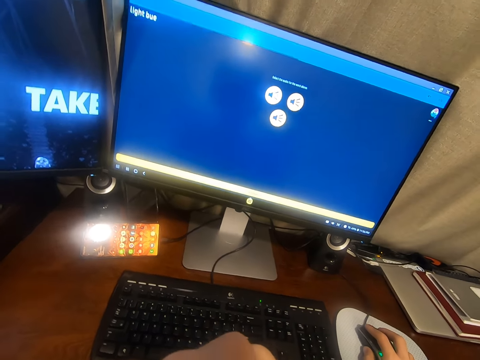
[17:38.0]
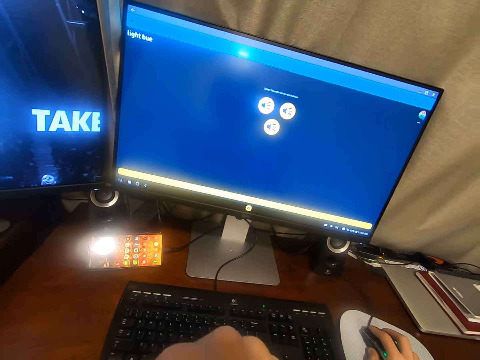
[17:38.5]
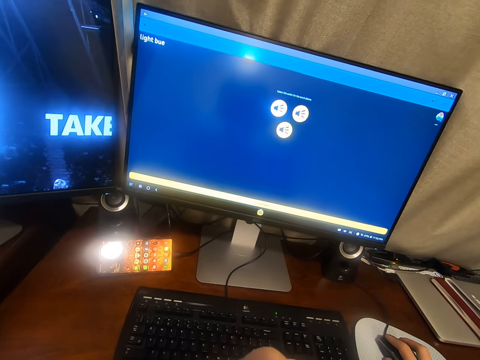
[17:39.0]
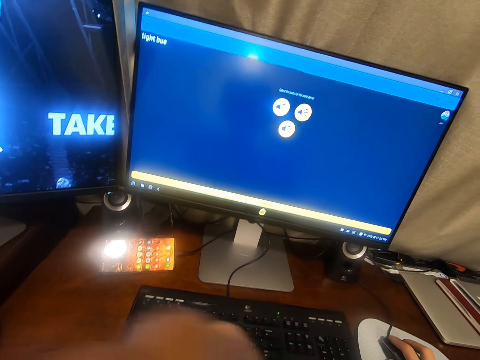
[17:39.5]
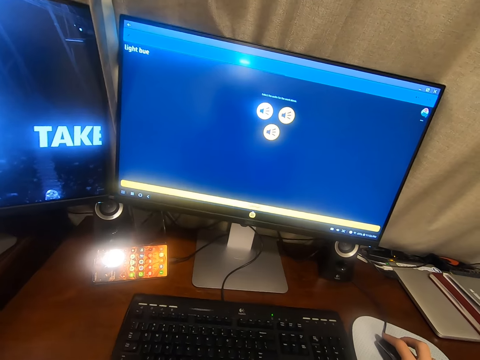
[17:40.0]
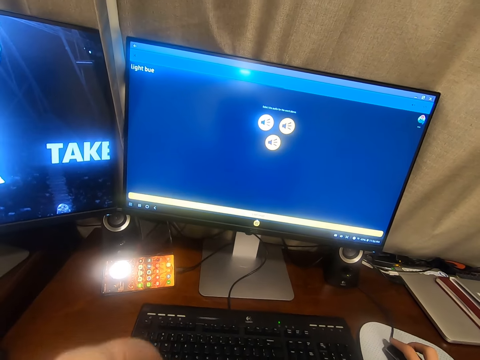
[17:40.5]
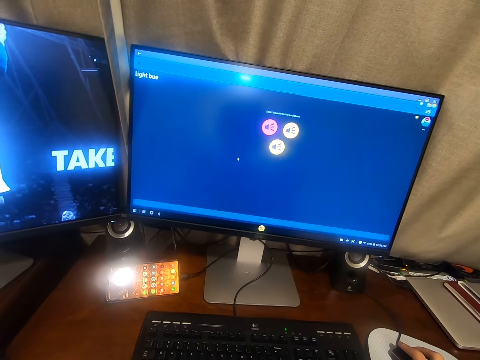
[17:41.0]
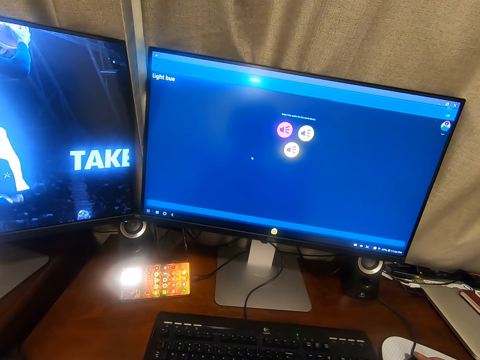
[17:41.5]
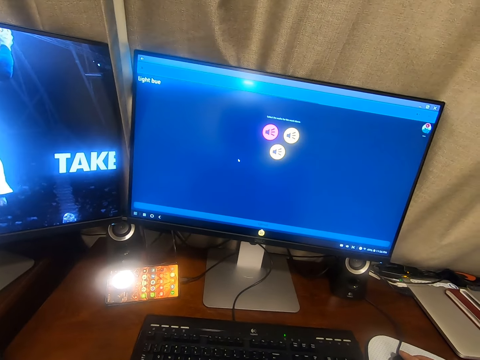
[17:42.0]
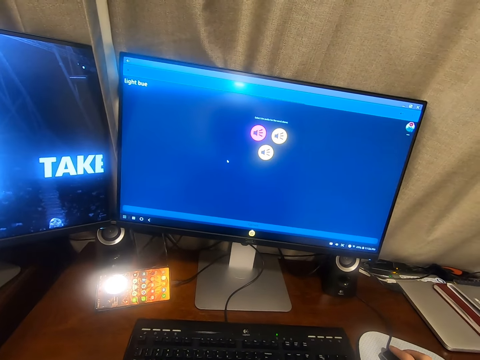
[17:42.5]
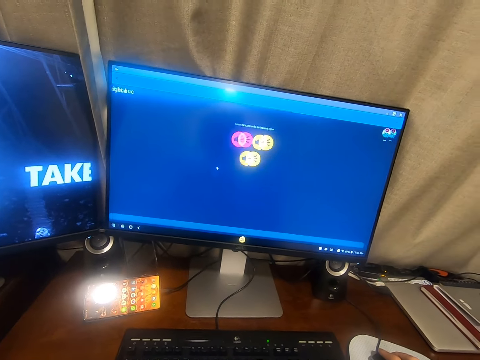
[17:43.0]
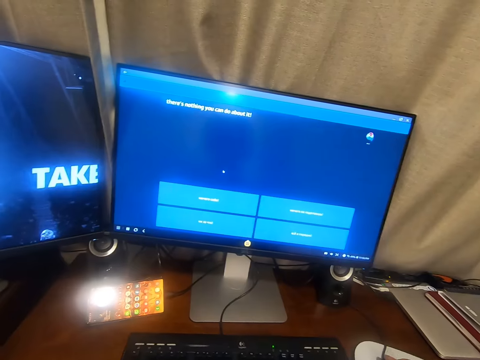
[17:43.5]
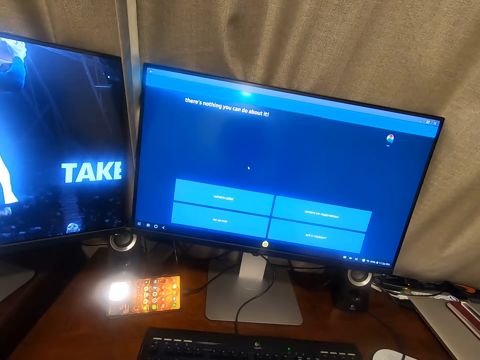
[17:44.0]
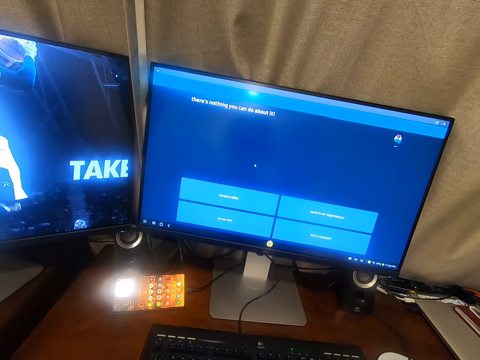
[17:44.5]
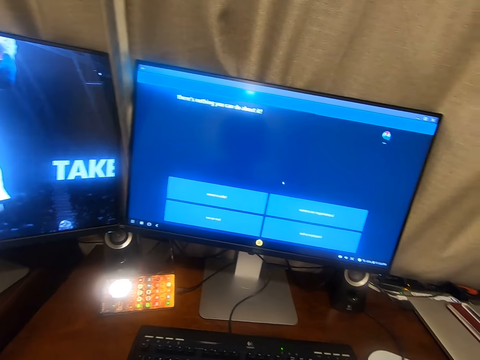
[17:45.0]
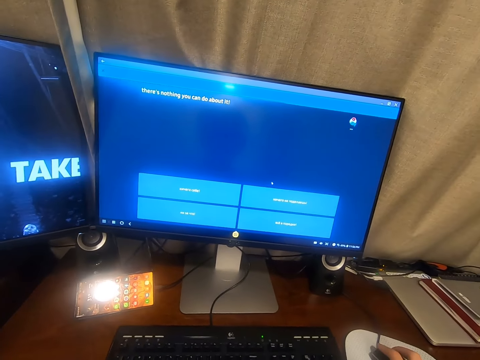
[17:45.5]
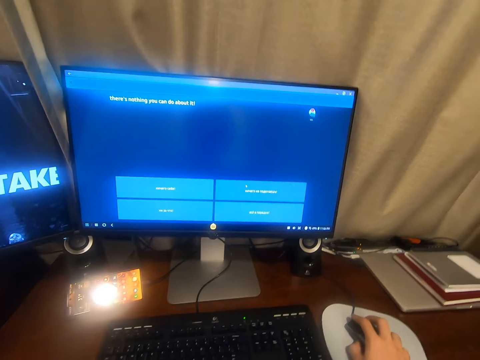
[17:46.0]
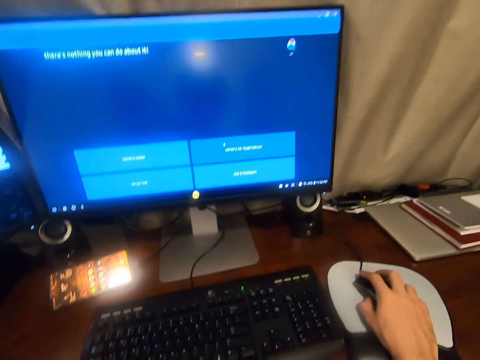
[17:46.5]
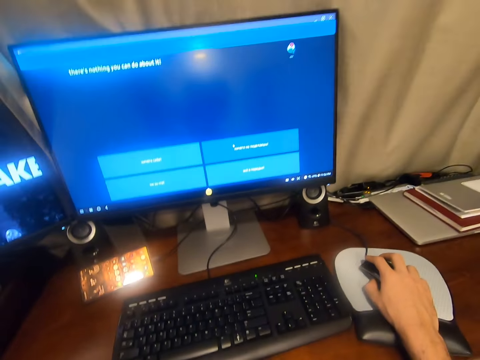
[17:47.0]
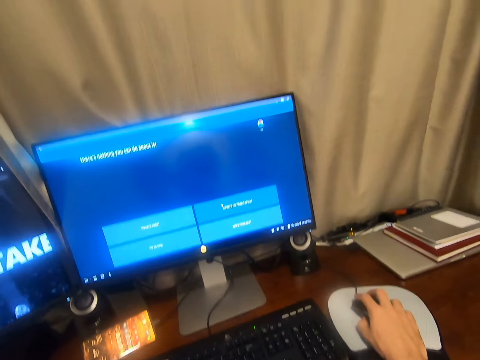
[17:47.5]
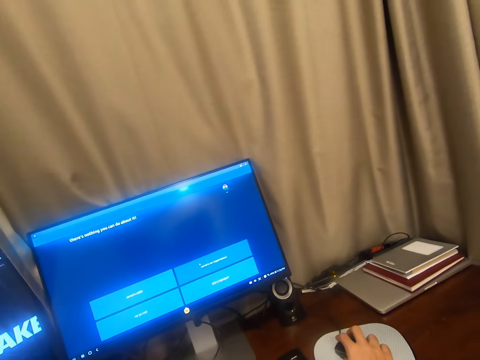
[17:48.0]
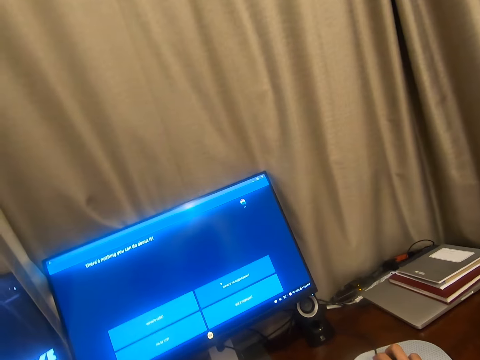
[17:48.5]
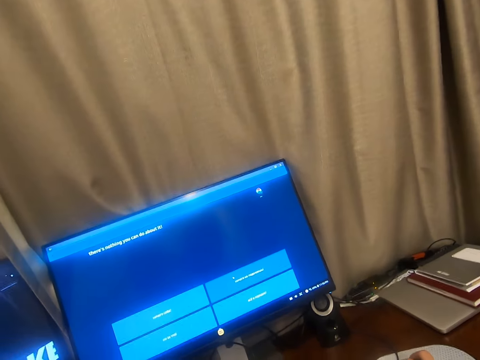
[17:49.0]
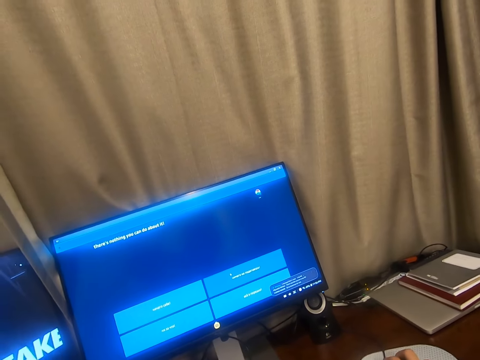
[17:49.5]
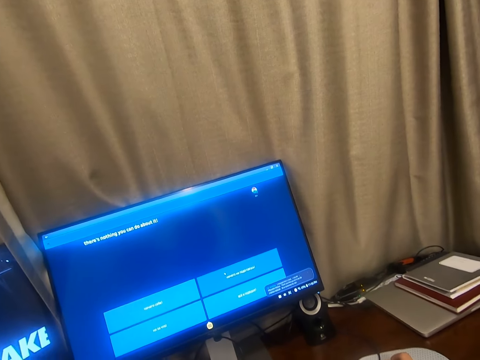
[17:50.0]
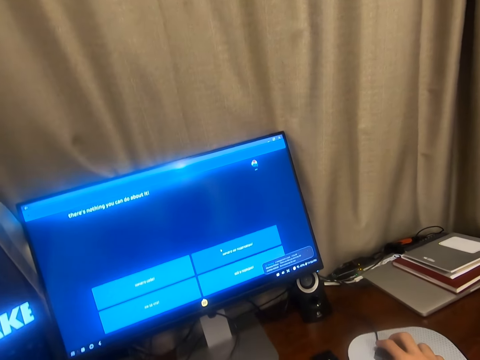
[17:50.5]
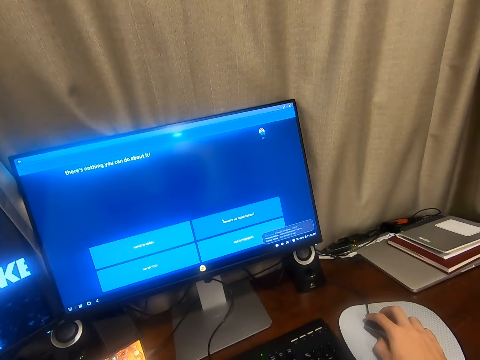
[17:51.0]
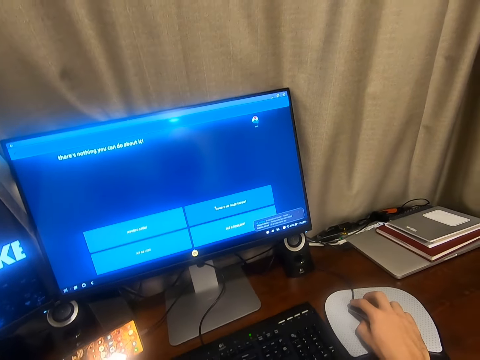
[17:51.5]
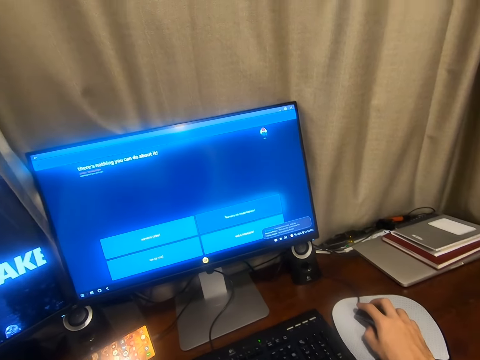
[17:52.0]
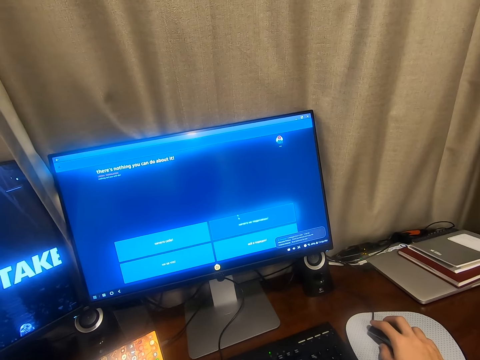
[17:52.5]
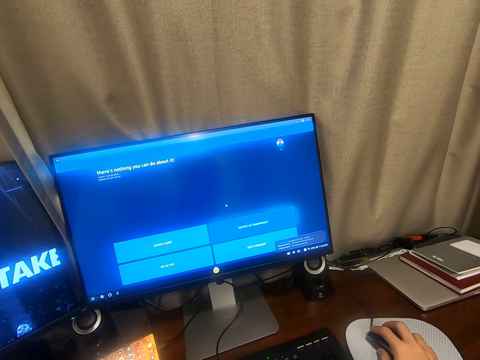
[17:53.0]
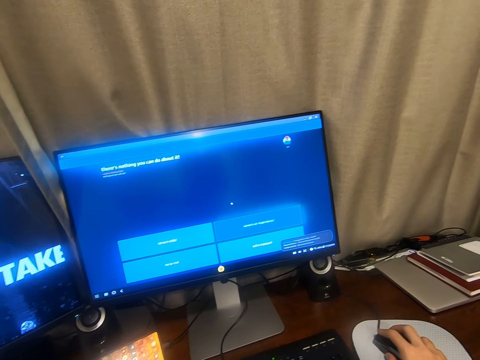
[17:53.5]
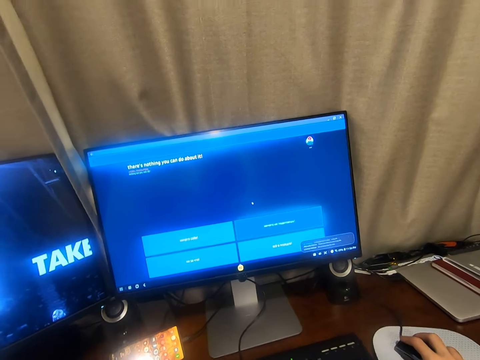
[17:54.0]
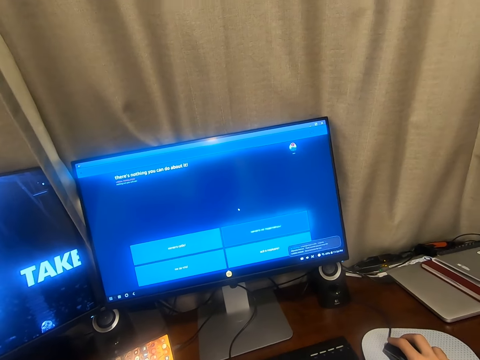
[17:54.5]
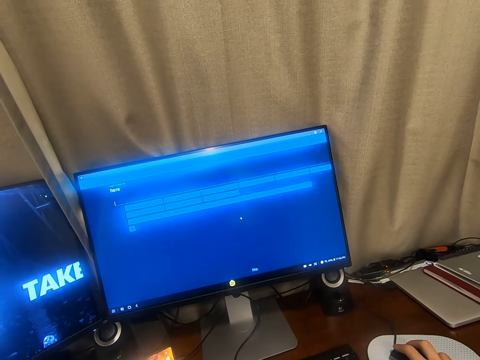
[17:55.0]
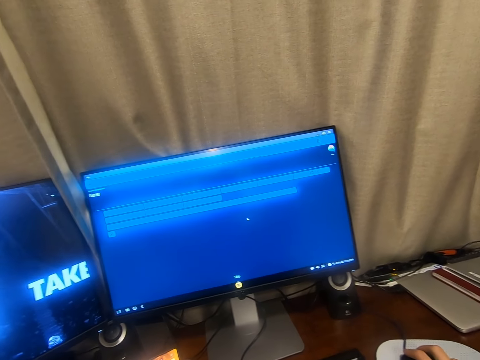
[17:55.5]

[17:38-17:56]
The camera wearer moves his hand. He speaks to a microphone. He presses the mouse button.

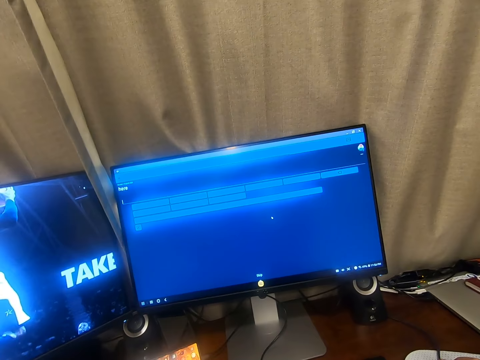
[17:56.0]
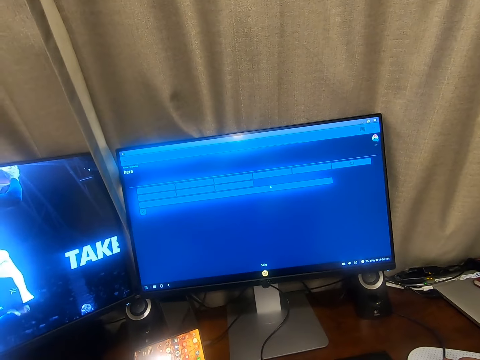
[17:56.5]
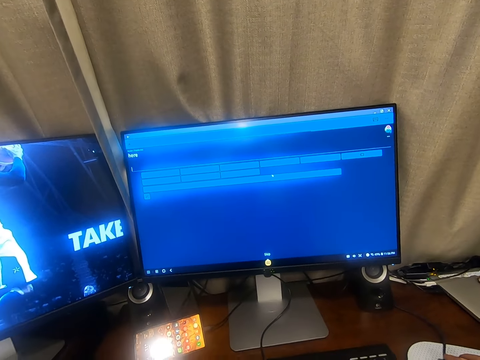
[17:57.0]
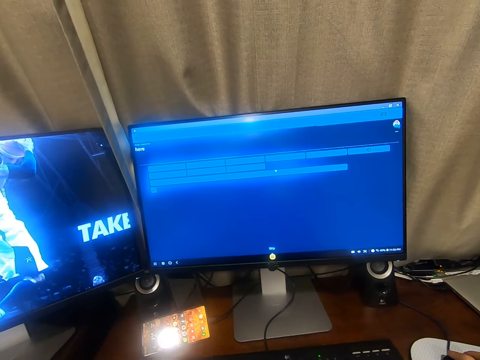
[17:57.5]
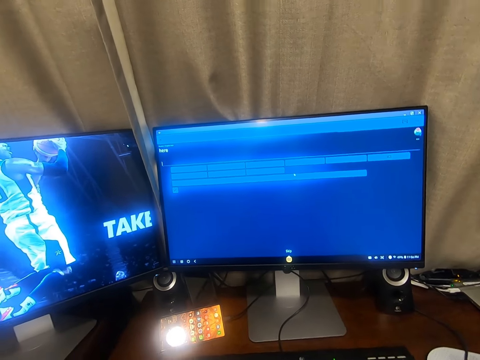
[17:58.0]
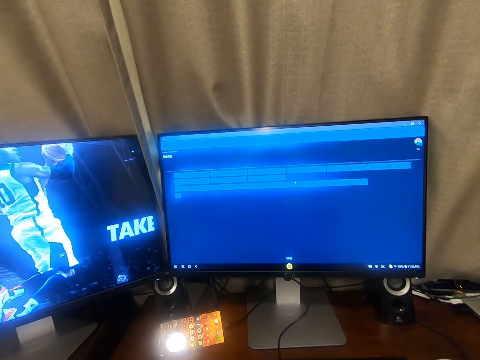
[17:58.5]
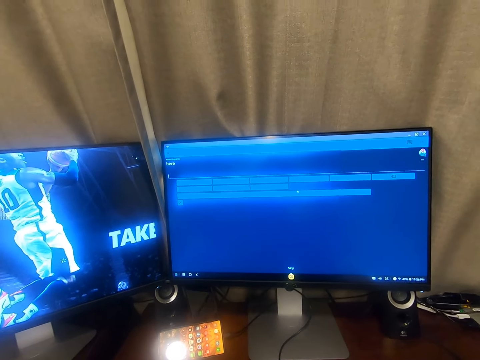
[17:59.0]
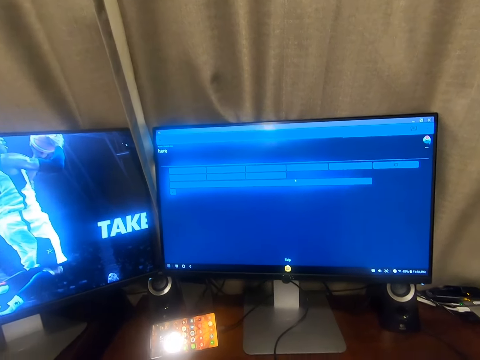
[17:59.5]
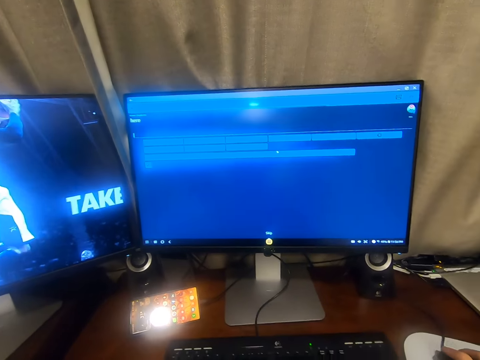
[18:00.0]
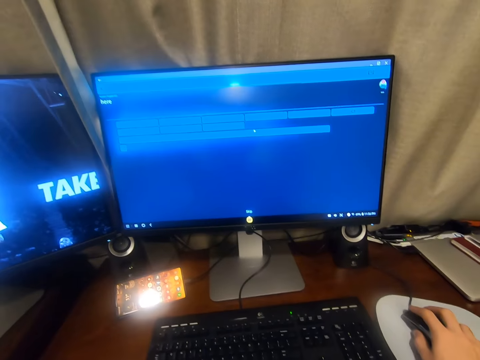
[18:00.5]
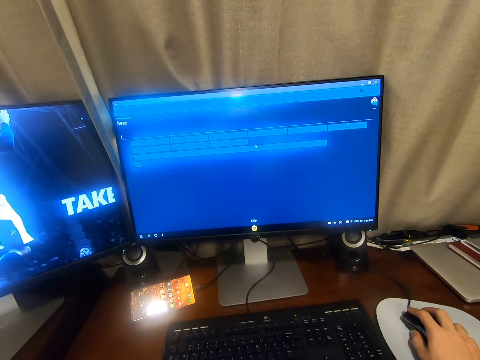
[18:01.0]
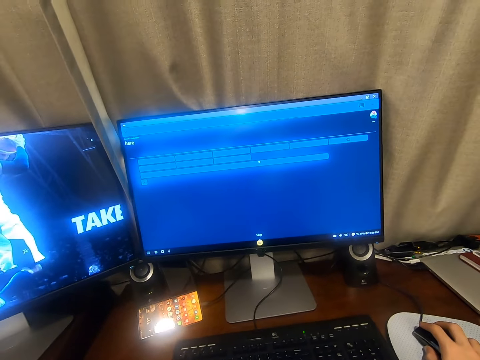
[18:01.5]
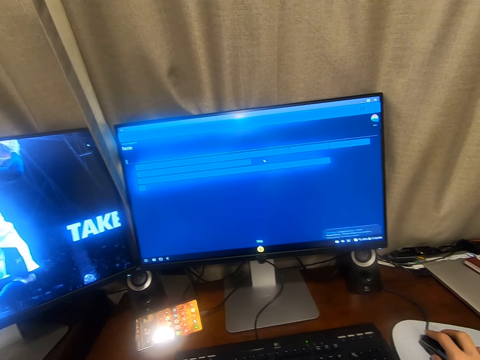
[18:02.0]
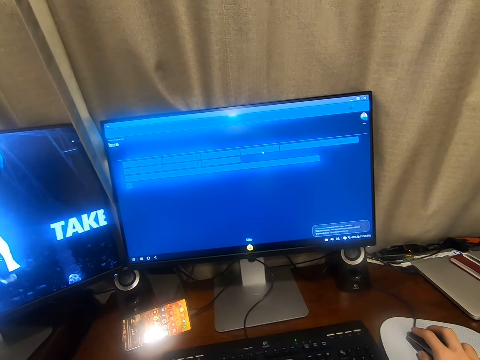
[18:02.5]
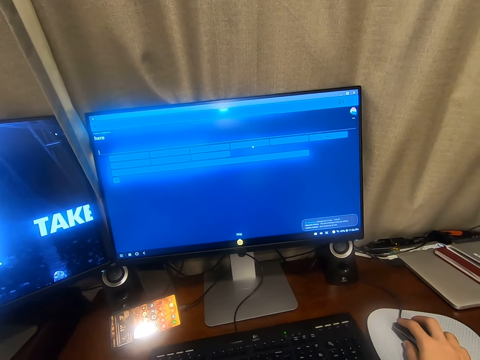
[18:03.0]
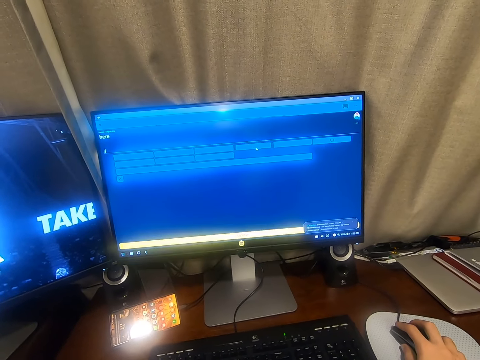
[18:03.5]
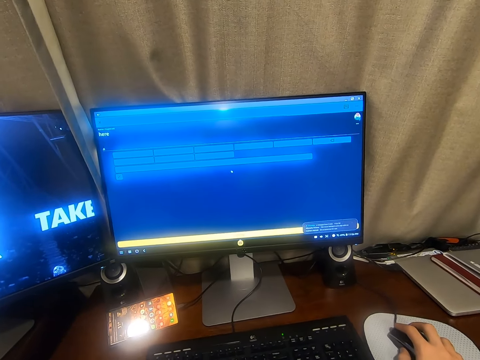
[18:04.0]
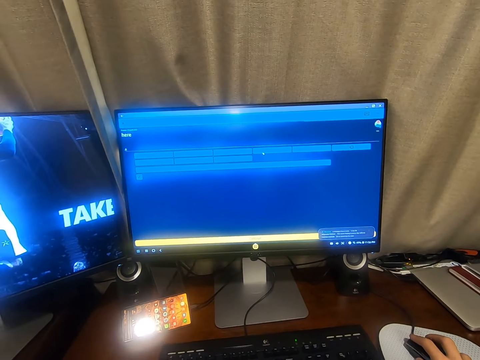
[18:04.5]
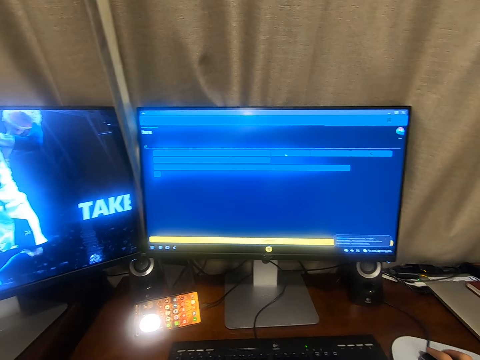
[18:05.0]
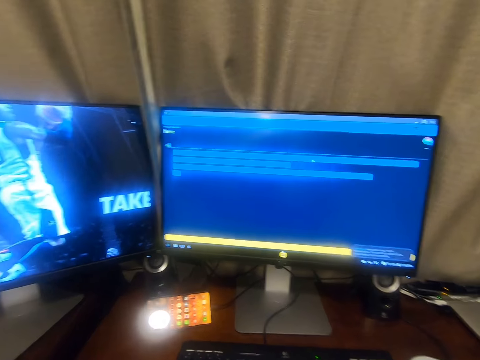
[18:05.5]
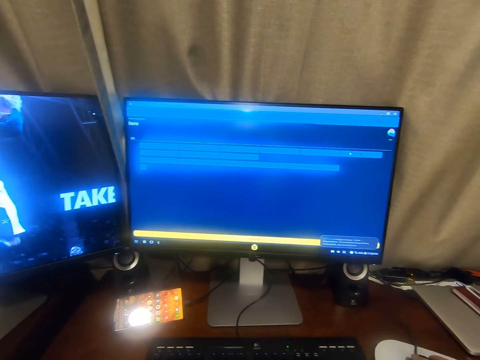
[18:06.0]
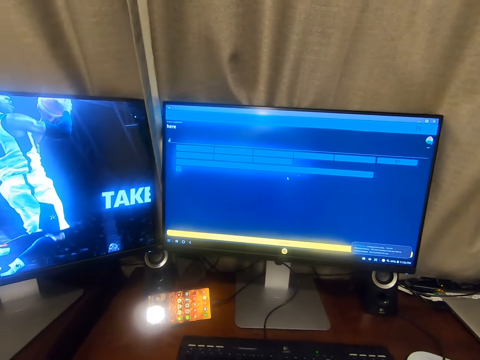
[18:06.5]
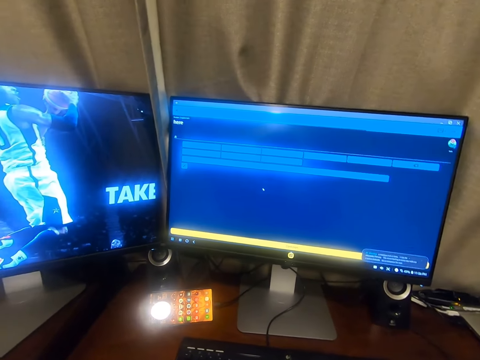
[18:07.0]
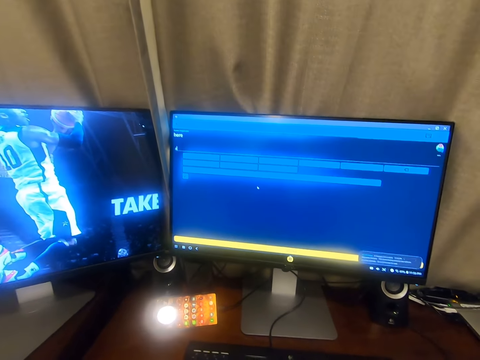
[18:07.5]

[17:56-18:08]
The camera wearer uses the computer.
